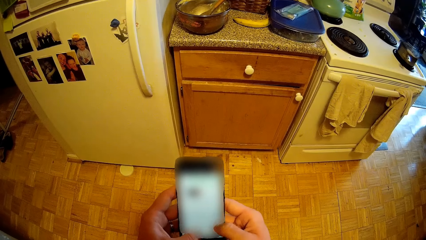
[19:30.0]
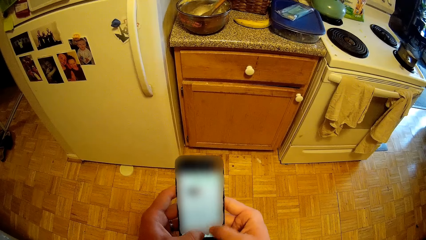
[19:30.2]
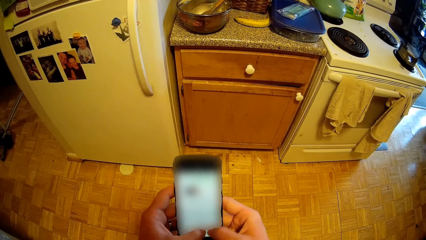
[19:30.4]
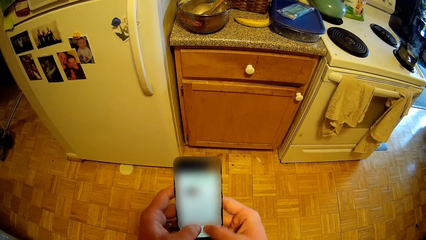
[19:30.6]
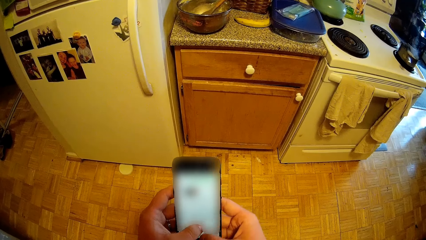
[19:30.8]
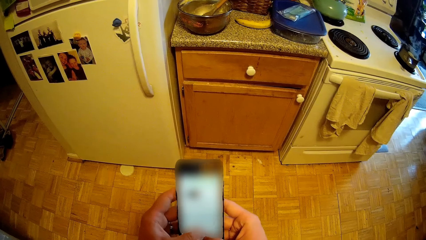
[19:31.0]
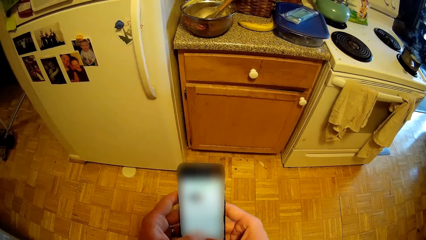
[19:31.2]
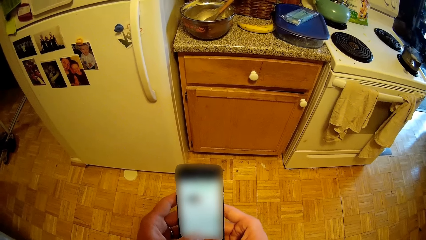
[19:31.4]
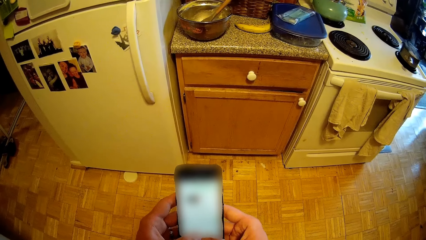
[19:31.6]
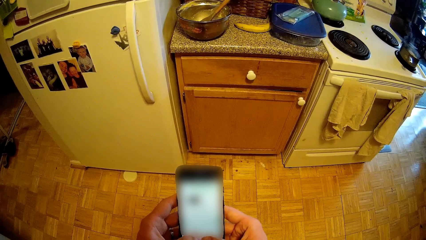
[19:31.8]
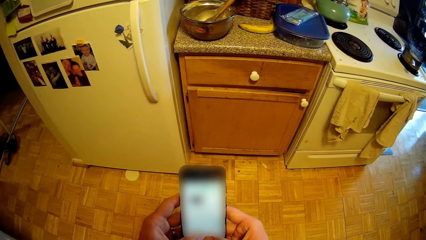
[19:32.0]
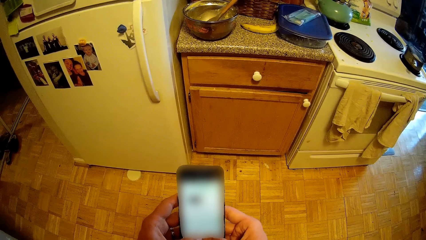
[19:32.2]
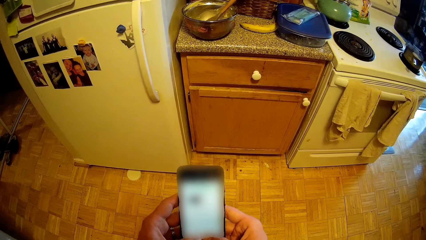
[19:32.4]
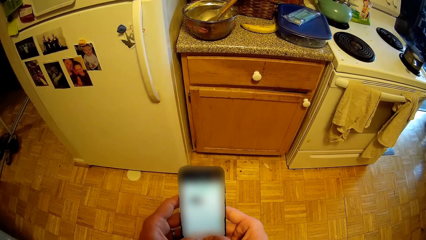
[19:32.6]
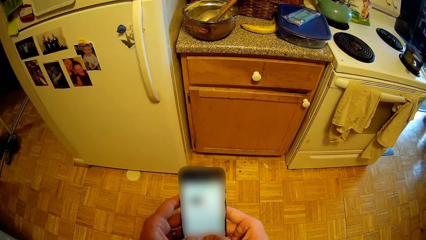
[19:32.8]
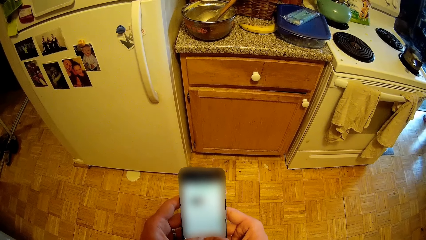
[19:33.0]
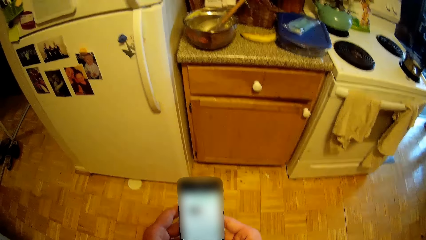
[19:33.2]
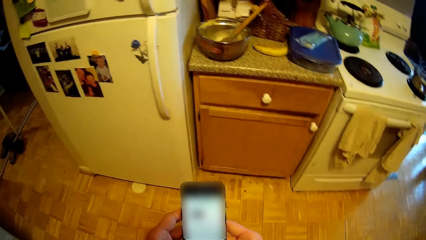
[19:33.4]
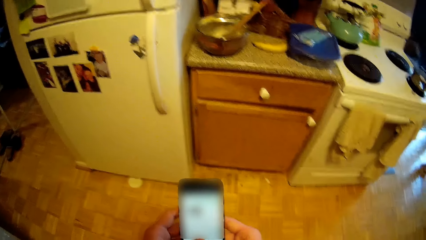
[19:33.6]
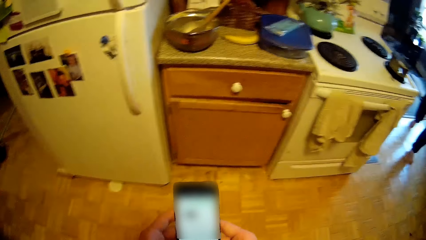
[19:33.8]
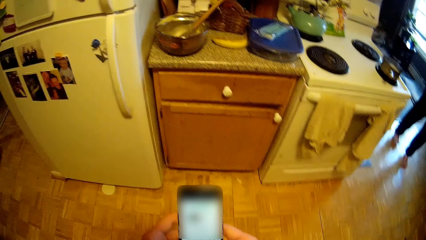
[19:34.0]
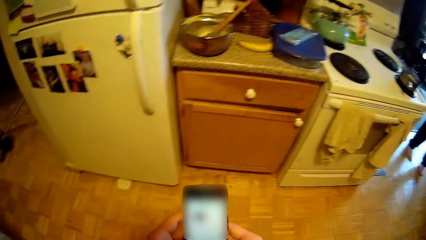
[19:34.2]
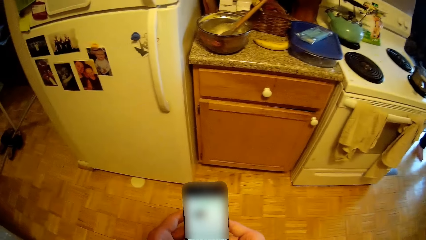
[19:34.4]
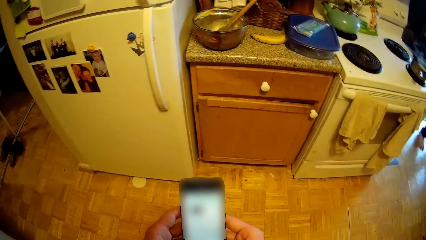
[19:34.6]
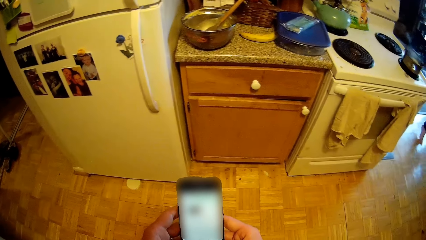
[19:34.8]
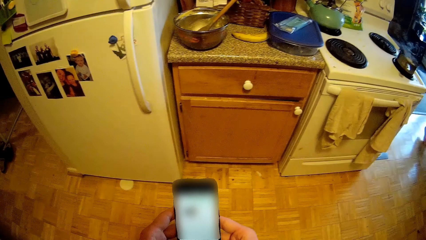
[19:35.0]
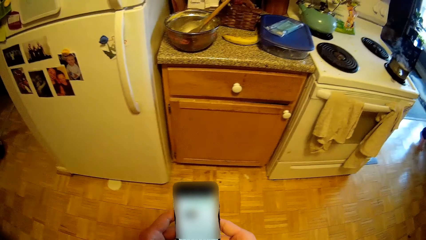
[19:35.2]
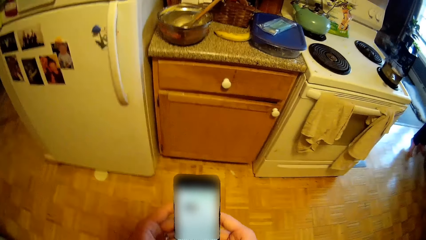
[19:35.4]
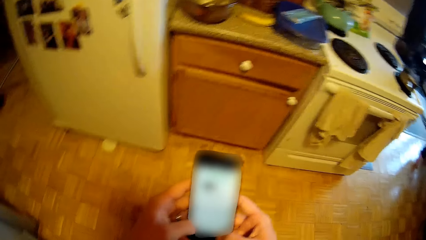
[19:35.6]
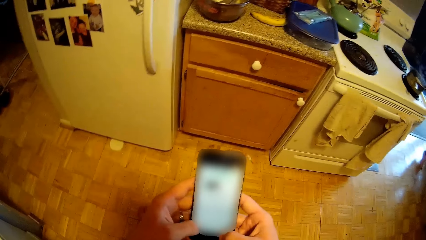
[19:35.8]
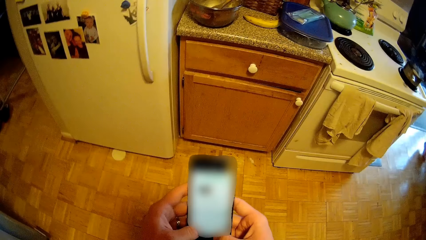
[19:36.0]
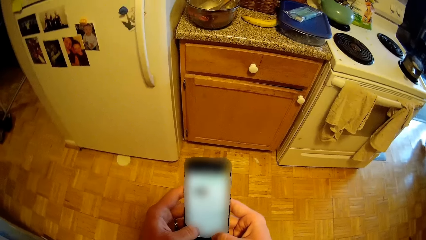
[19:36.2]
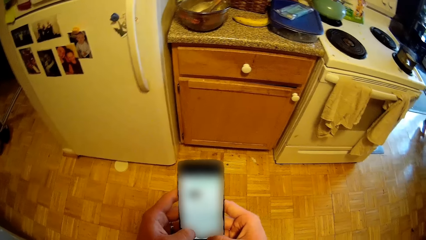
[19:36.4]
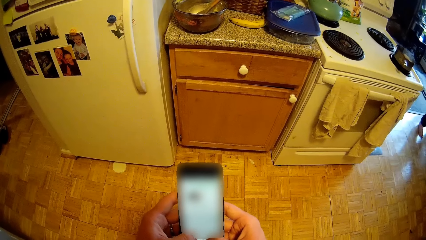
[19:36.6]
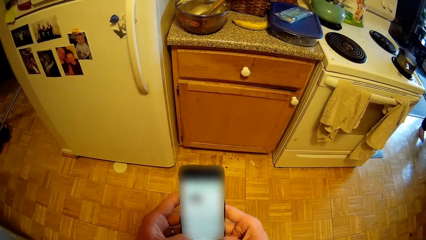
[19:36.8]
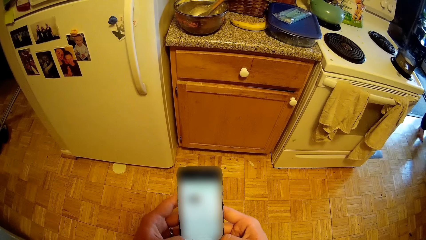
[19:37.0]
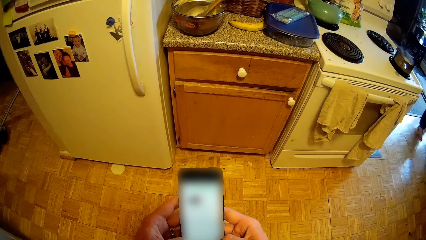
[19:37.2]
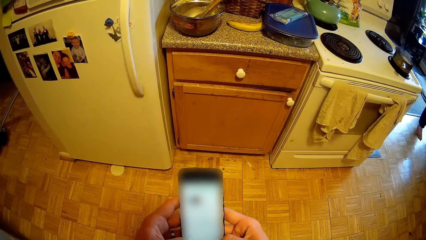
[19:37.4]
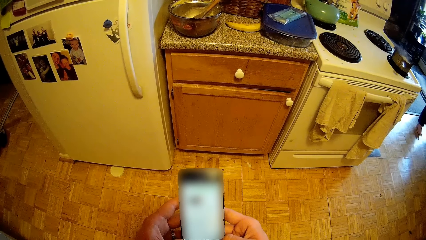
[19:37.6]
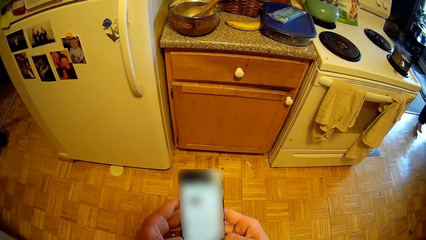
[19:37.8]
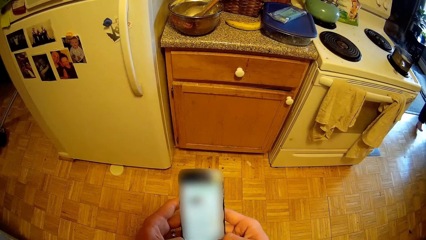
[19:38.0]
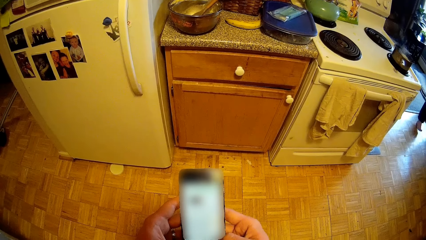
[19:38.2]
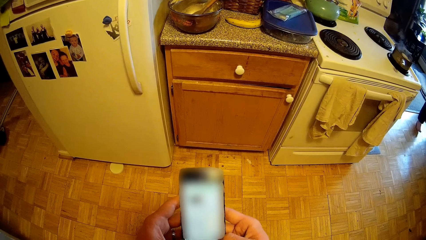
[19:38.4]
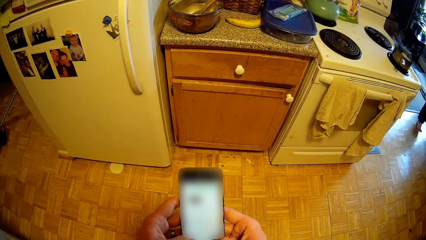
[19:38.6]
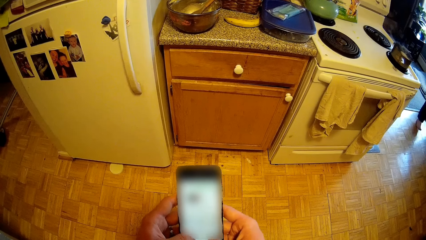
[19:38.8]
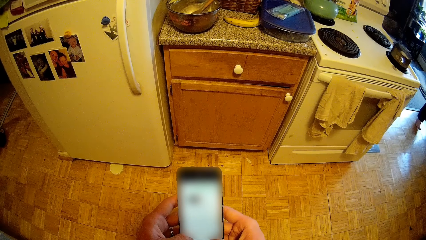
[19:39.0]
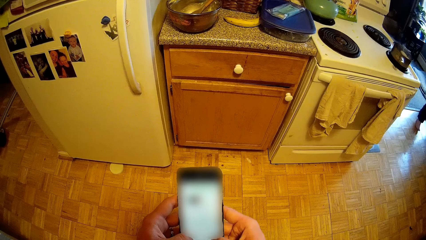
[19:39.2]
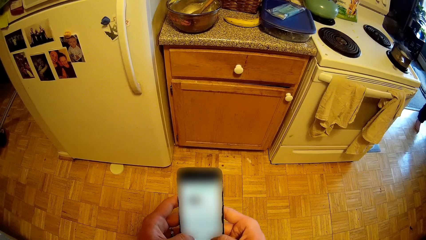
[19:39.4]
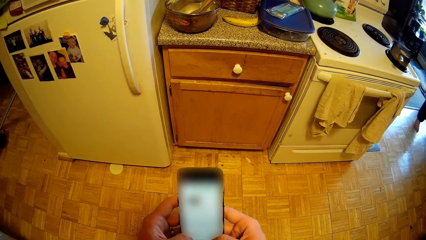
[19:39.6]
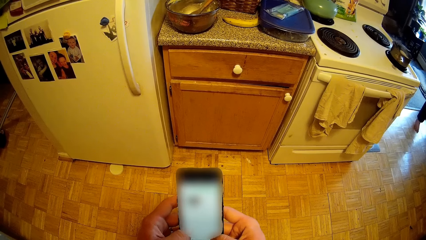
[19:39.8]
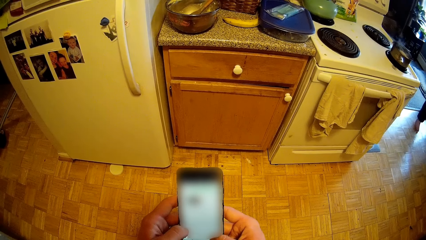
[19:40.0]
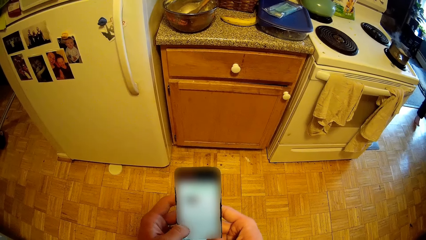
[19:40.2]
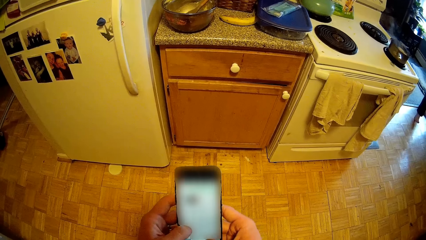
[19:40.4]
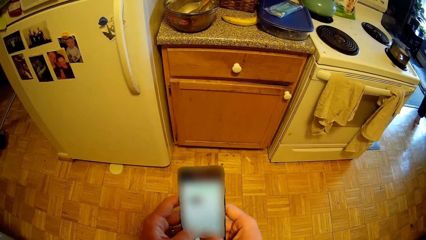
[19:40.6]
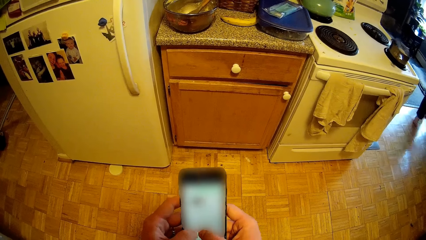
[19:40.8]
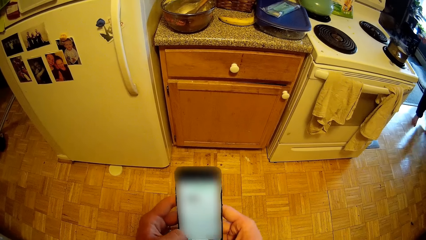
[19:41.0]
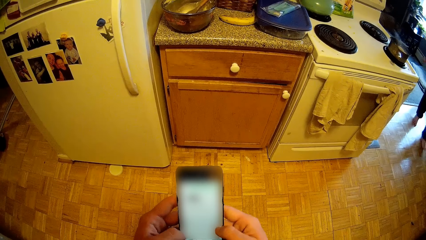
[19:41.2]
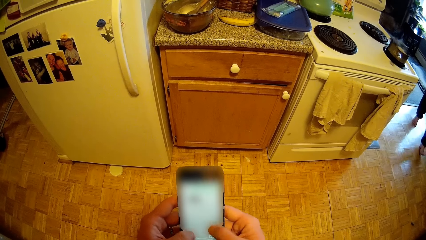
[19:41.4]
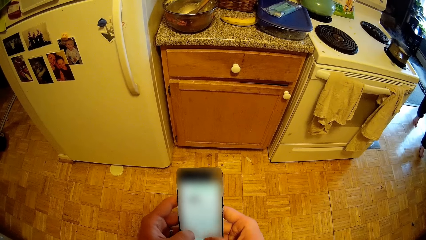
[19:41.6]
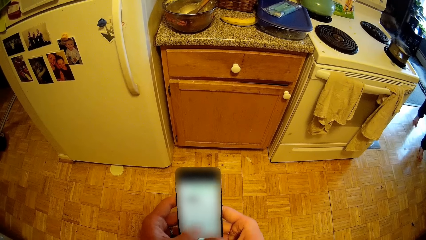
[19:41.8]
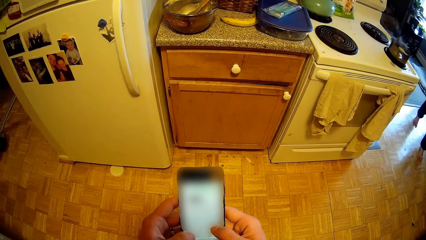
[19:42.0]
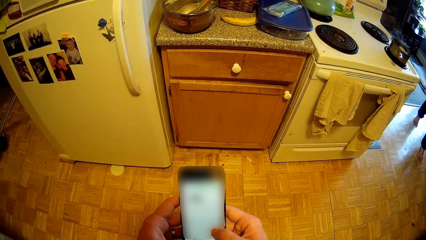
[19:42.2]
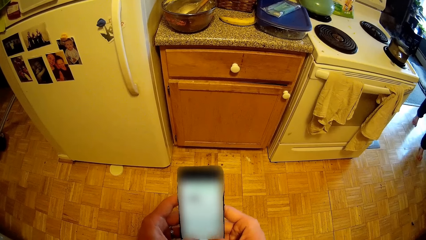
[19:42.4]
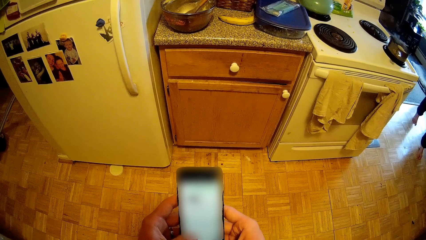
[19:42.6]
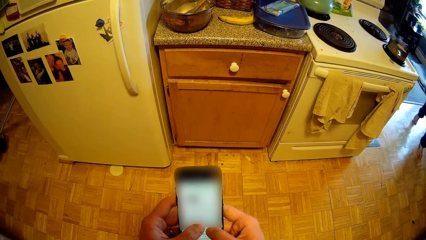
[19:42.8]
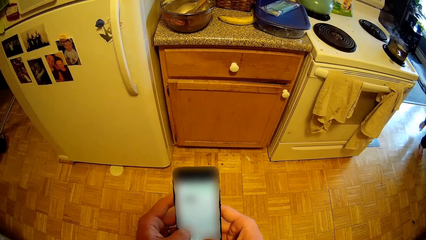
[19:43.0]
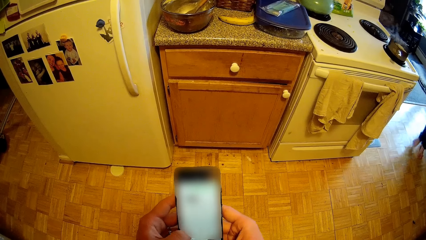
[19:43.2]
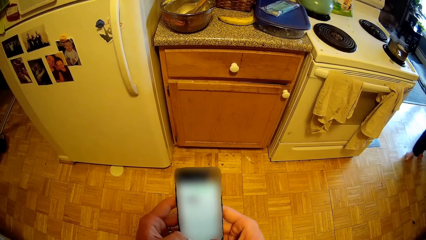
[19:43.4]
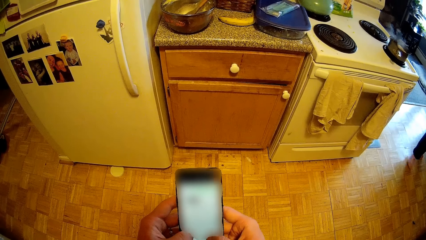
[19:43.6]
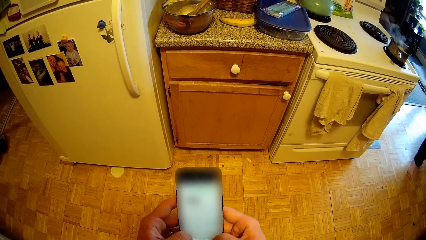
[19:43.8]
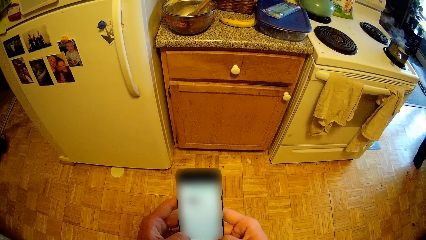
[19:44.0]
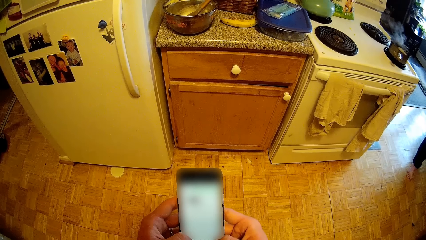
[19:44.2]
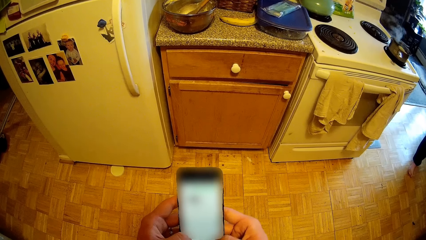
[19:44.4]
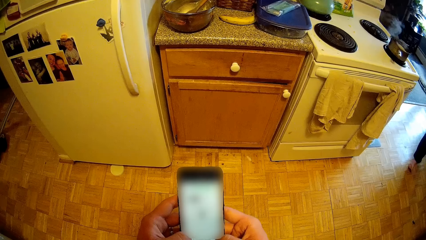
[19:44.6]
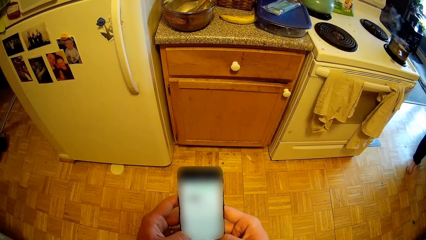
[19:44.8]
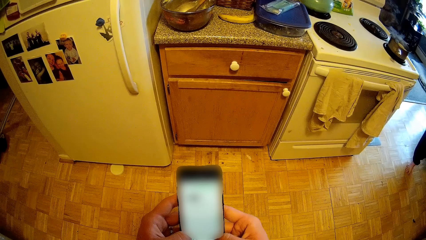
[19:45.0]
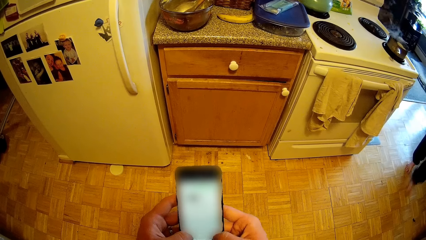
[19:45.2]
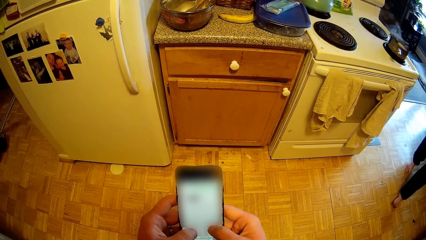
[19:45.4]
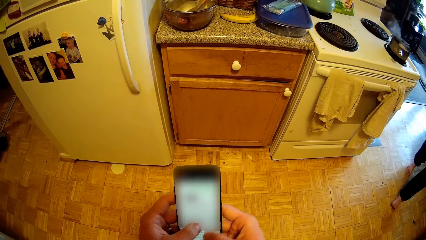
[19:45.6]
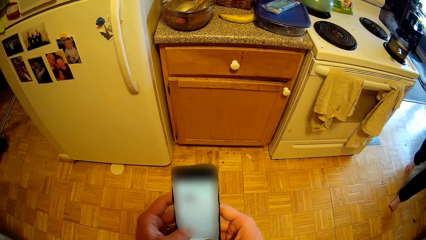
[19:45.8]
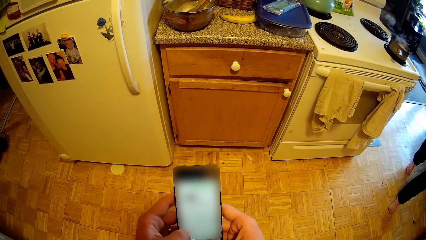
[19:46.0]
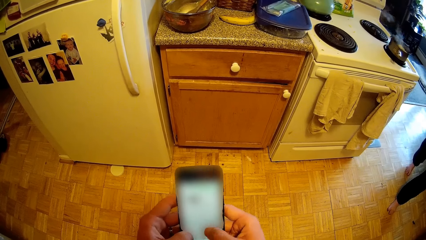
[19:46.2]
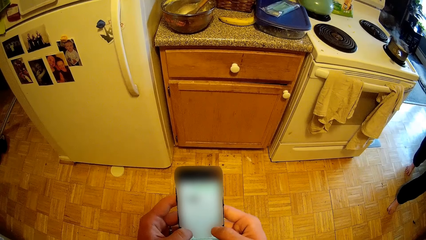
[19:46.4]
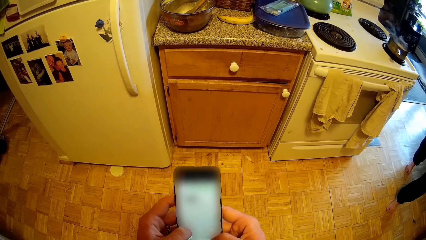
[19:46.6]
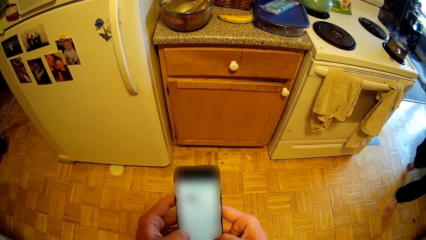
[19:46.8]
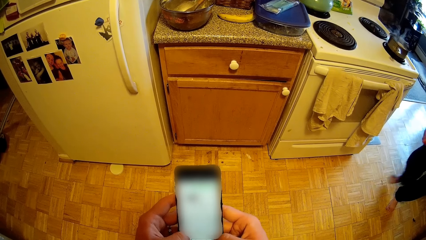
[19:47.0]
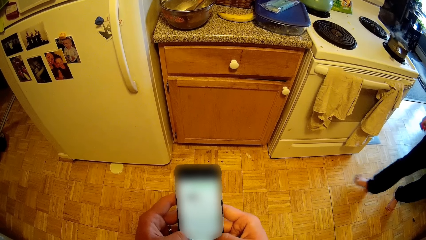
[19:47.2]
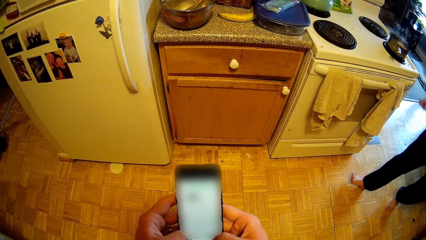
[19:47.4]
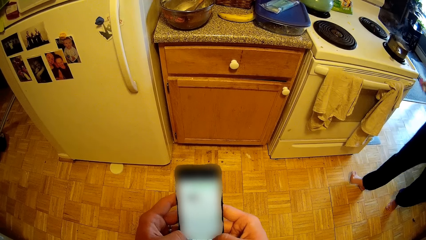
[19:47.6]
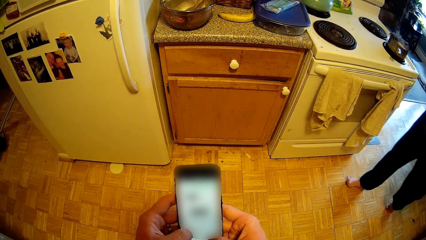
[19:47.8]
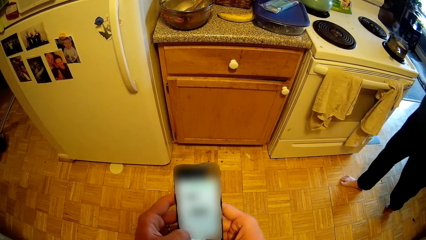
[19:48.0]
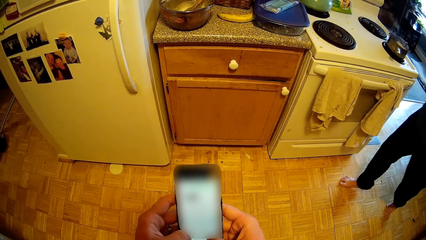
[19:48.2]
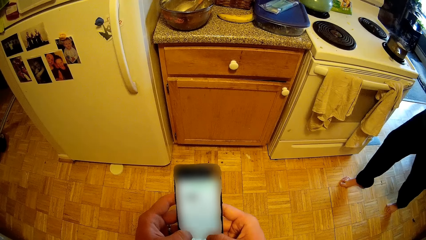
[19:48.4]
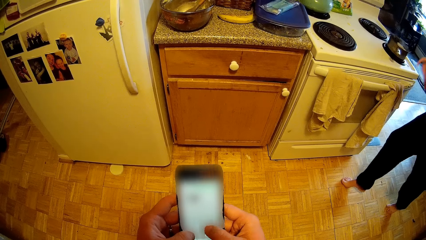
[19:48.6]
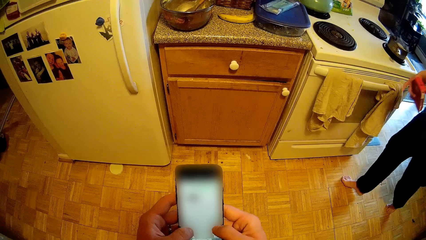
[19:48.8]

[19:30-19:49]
A woman walks around the house. The camera wearer uses the phone. The woman walks around the house. The camera wearer uses the phone.
